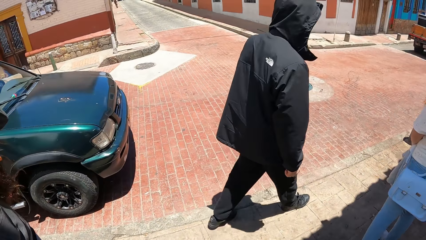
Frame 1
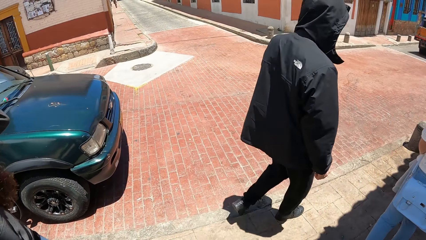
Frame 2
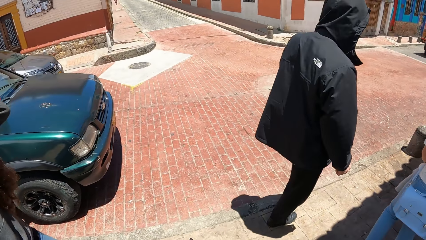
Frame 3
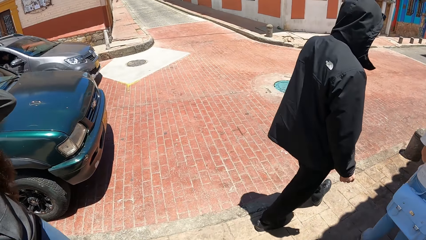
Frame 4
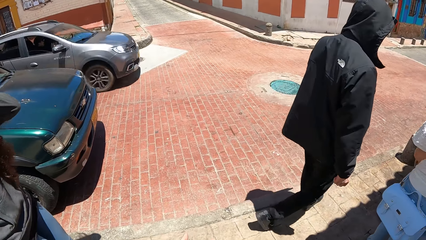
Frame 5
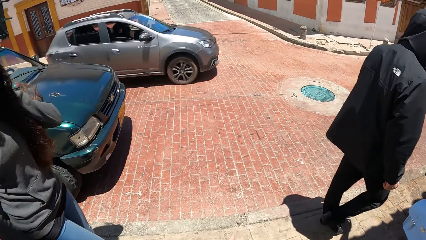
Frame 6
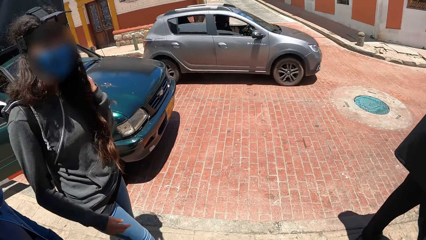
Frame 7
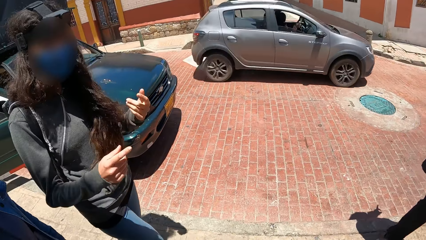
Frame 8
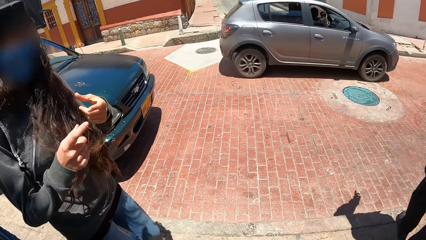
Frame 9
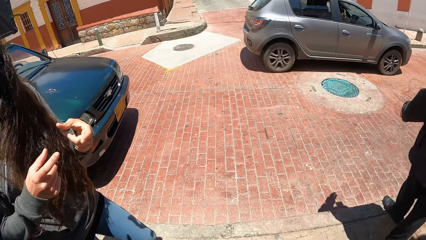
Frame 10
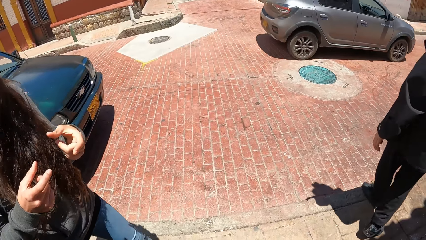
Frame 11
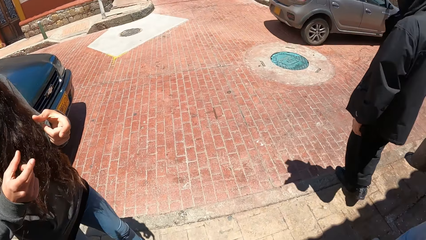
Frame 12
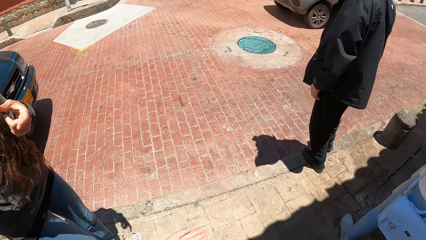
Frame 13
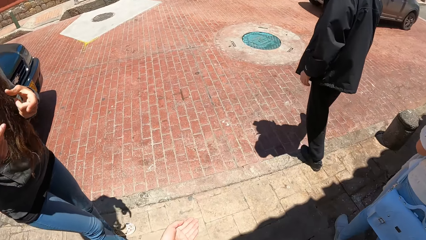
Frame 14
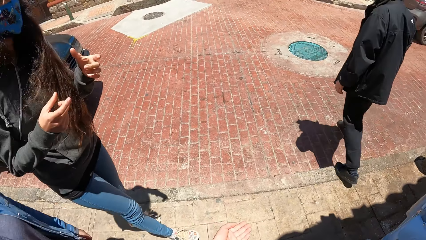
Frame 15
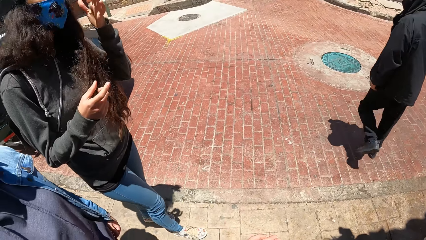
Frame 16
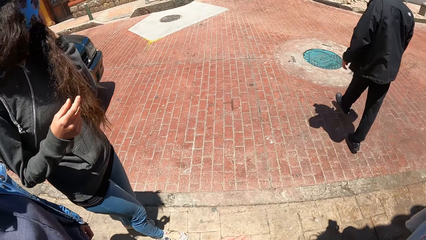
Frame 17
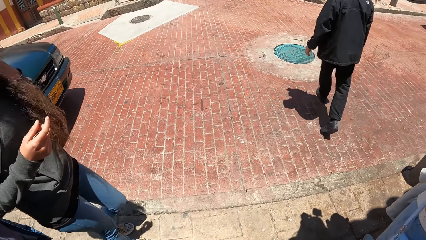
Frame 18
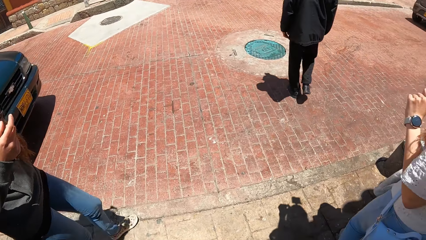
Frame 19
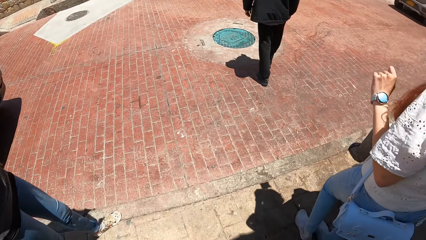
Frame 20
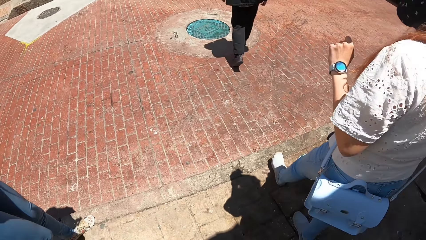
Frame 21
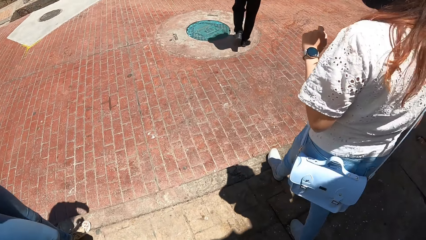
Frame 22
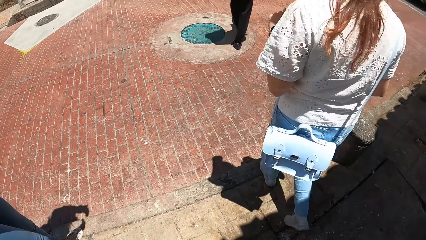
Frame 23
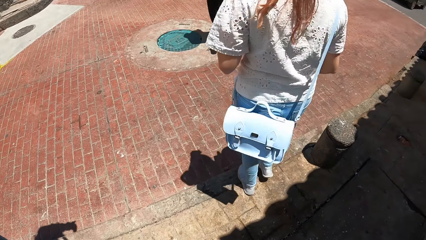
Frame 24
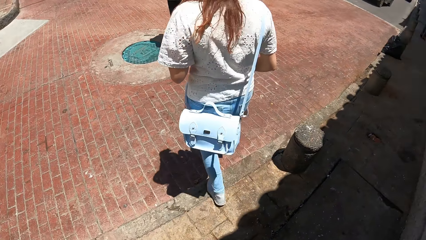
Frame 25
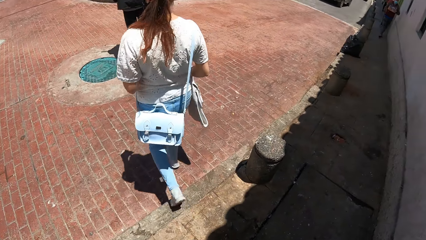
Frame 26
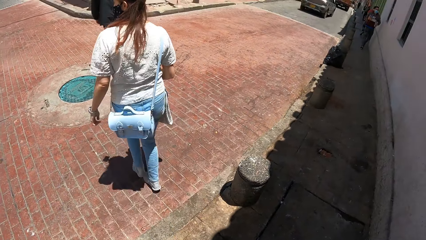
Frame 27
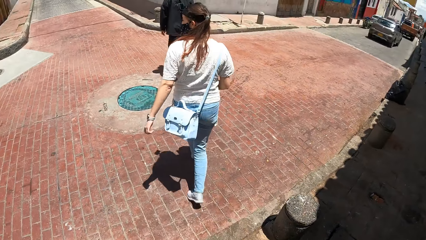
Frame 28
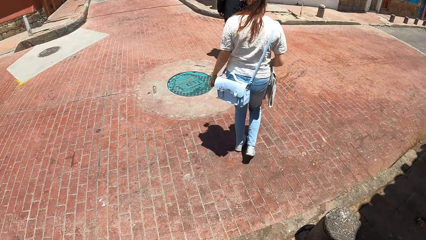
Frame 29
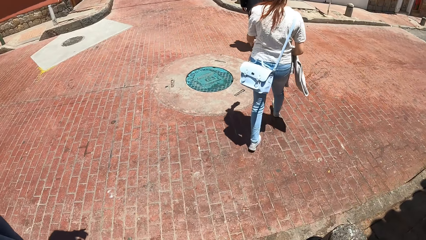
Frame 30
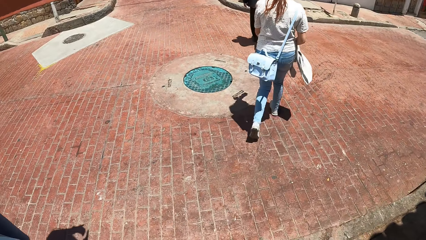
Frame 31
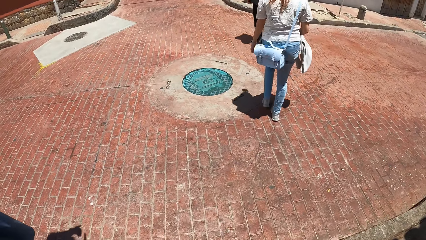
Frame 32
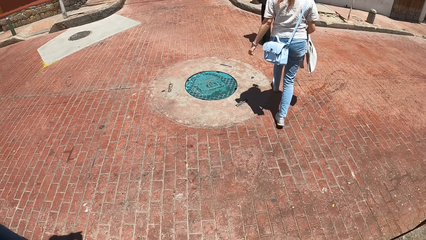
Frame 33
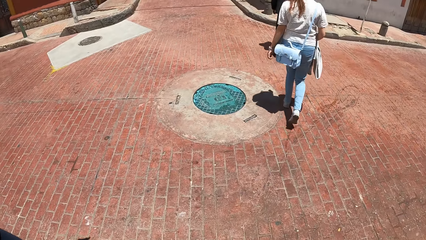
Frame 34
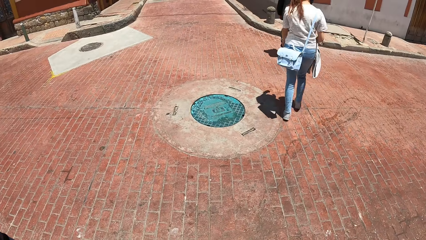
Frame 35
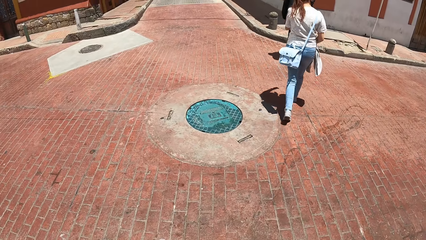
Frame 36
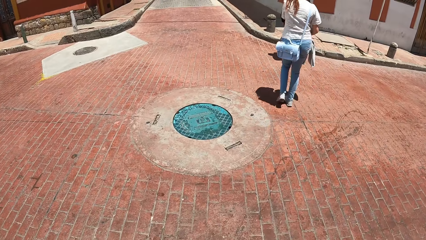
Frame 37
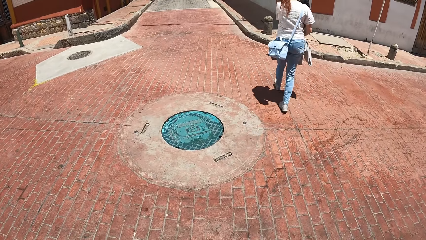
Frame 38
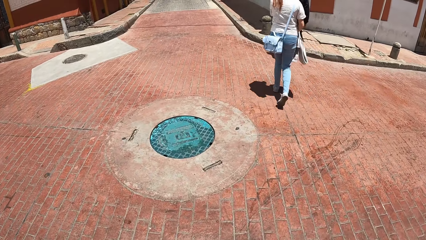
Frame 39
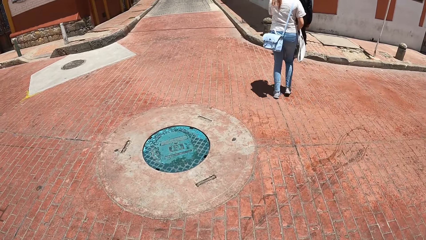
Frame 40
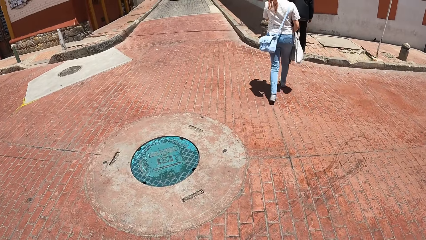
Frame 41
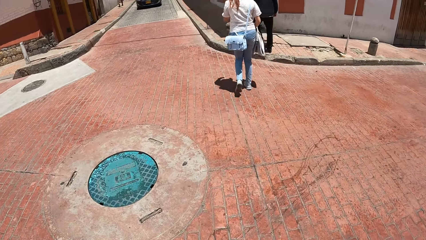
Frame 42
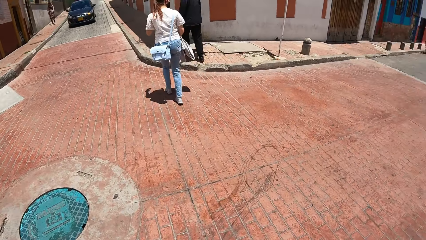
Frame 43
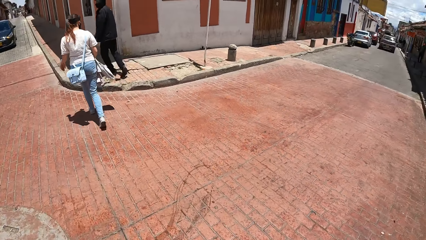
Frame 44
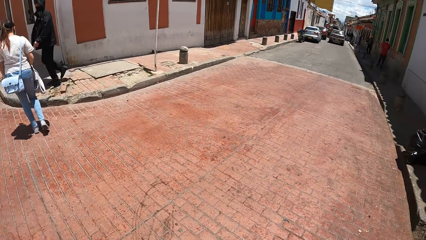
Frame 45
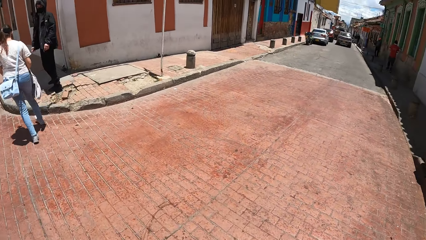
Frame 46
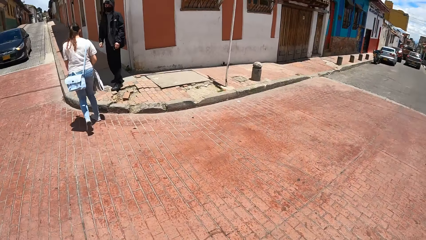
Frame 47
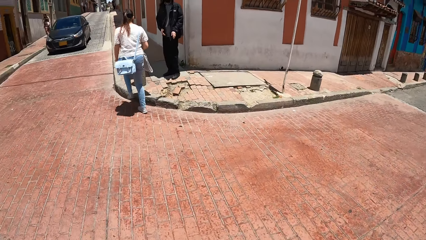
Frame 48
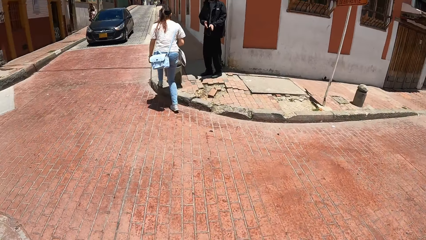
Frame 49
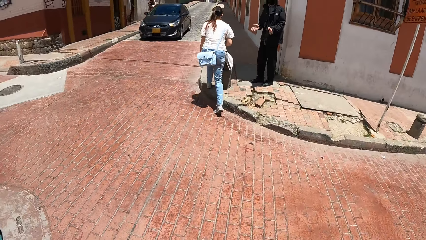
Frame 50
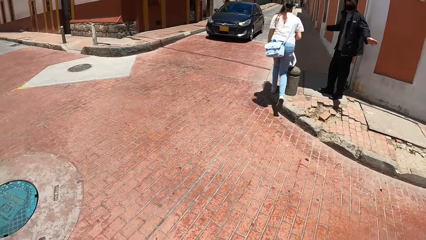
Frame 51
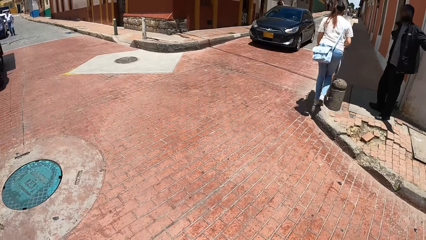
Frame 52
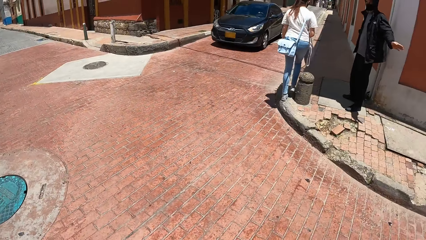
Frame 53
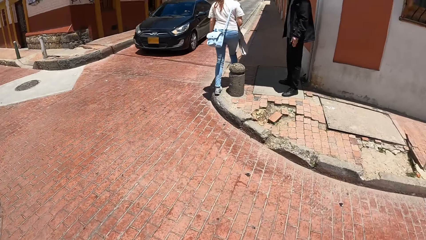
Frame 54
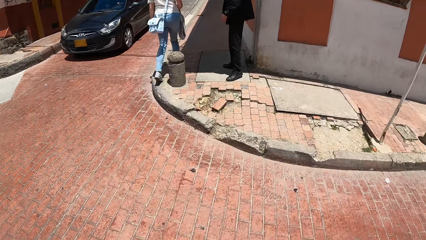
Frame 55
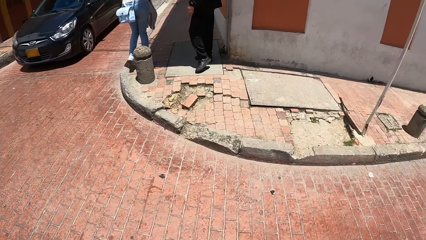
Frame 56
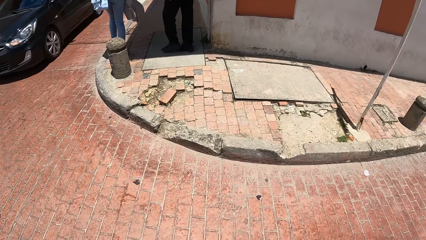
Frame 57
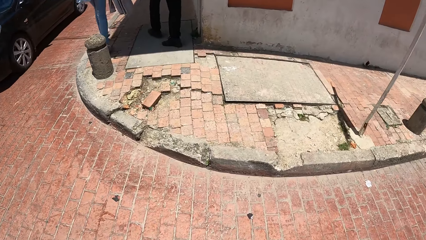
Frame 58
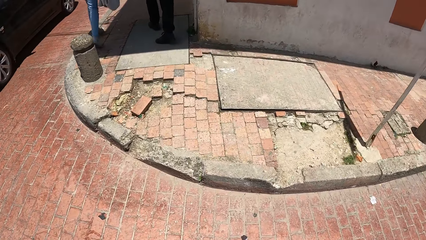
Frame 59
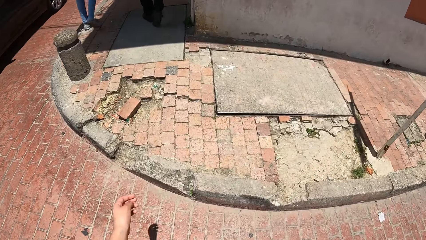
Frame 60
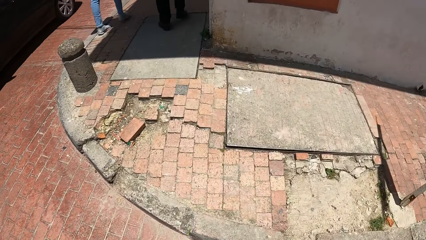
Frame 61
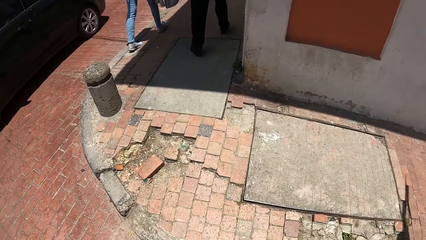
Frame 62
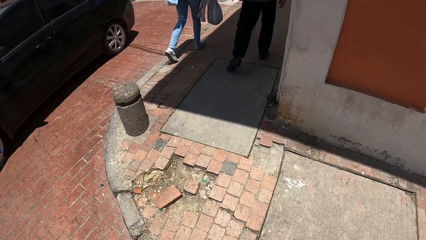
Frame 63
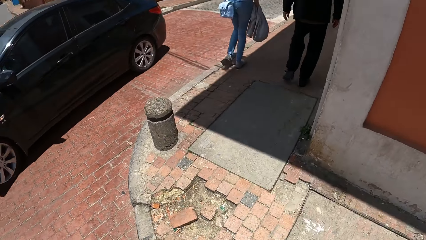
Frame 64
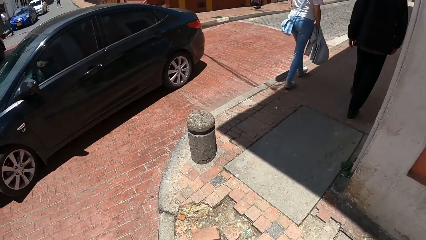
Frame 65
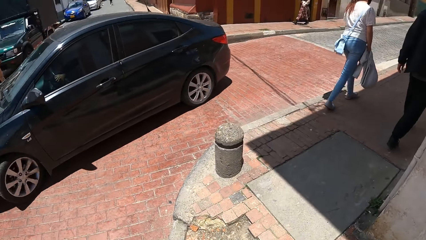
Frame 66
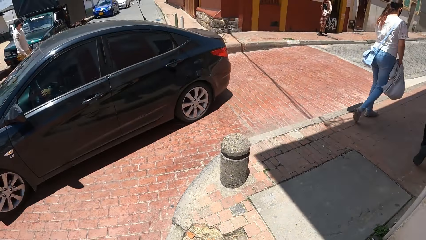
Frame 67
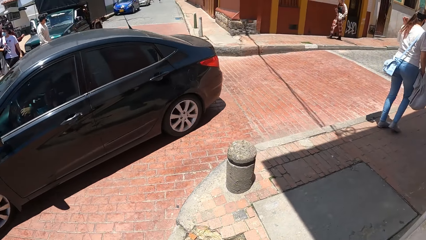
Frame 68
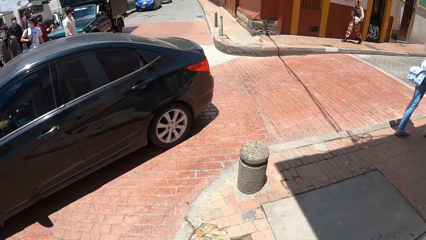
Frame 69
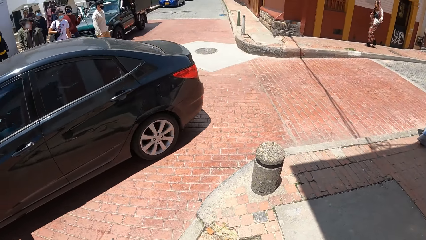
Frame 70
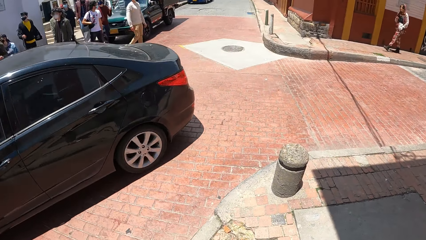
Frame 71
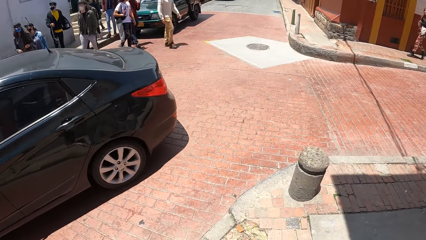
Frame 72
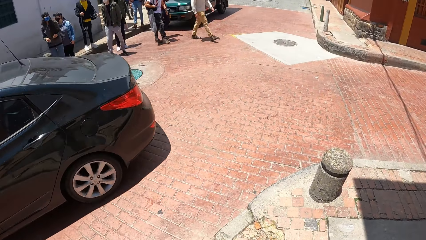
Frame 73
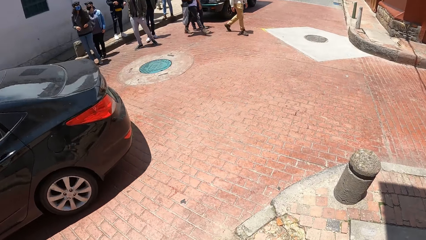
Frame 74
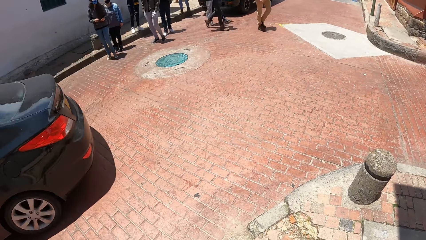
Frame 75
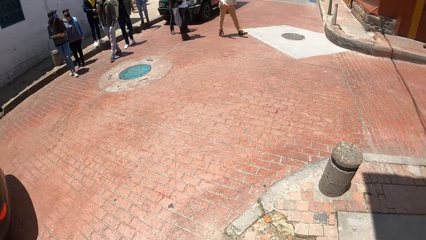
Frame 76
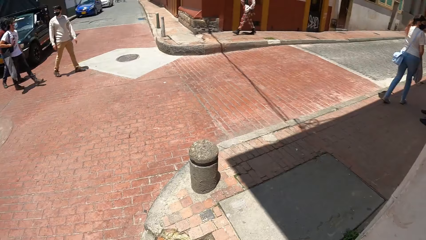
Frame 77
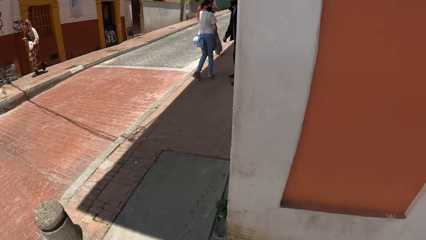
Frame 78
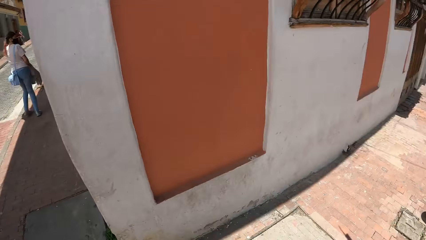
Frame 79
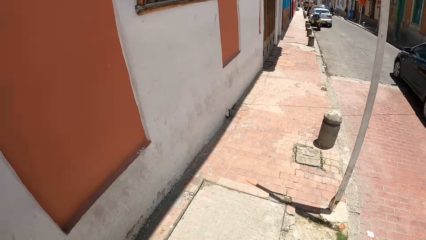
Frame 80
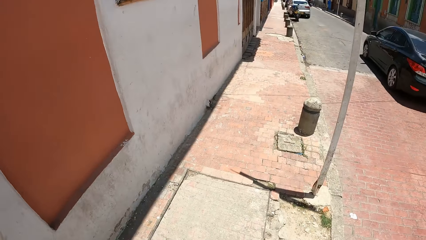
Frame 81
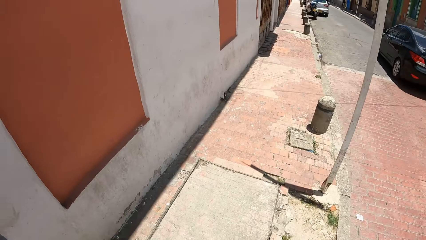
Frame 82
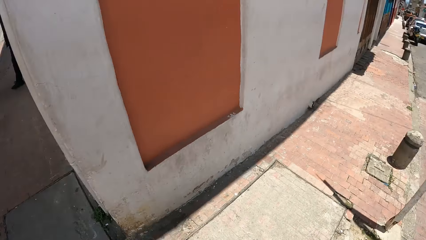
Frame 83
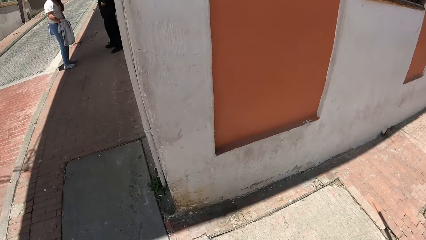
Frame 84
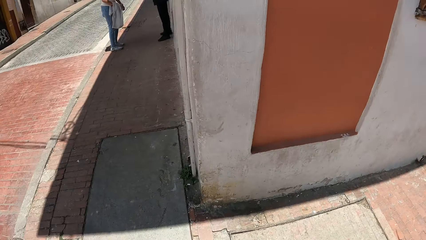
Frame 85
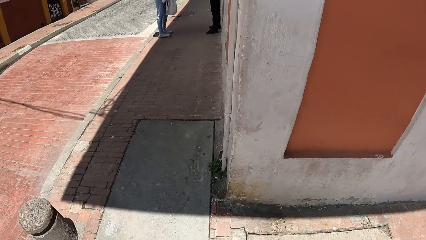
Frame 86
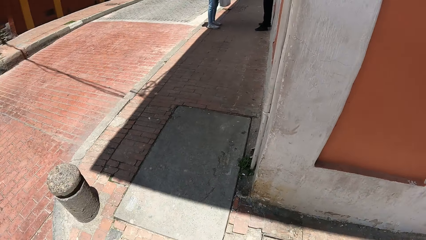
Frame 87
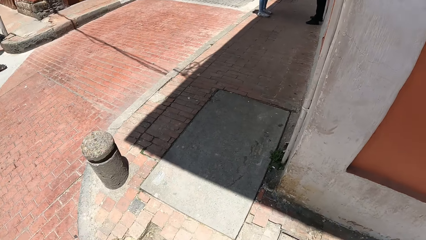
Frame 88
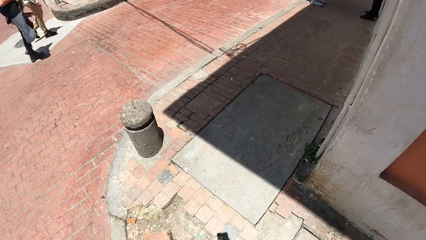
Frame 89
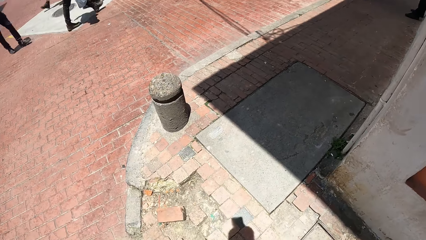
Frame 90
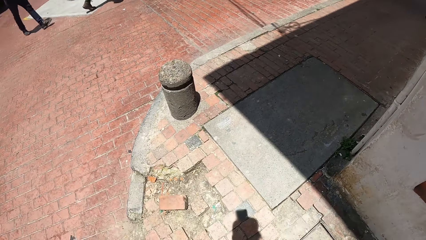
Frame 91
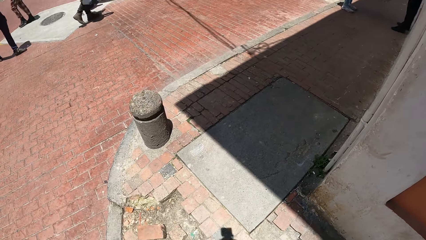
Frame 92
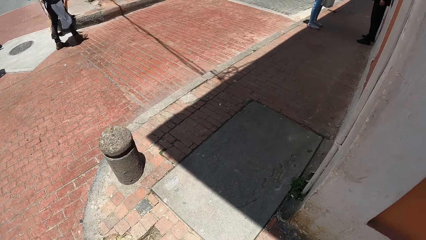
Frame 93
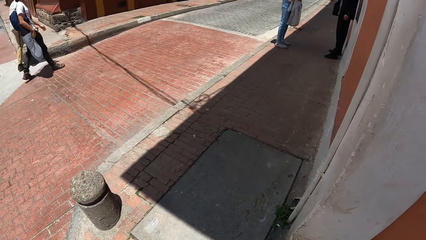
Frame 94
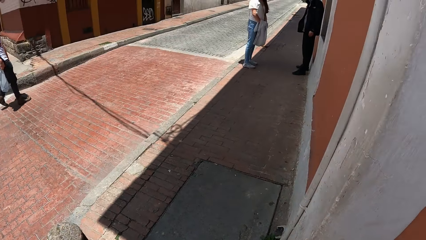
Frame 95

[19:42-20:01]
A grey car drives past the camera wearer. A lady communicates with the camera wearer. The lady gesticulates with both hands. A man crosses the street. The camera wearer crosses the street with the men and the two women. They walk around with others. They stare around. The man raises both hands. A black car drives past the camera wearer. The camera wearer stares around.
